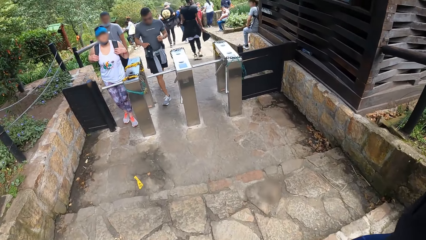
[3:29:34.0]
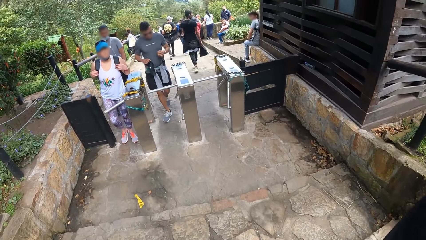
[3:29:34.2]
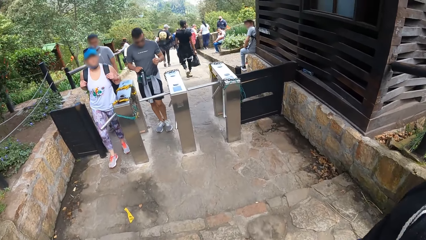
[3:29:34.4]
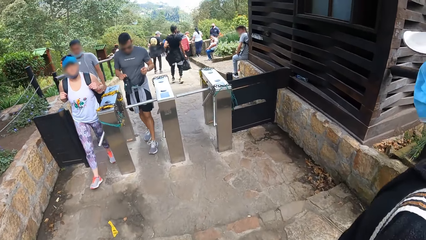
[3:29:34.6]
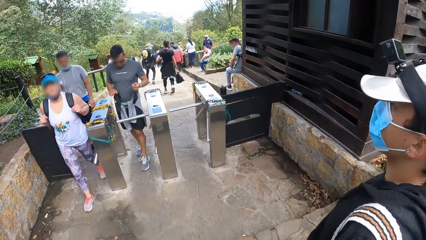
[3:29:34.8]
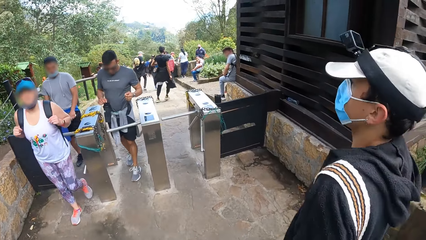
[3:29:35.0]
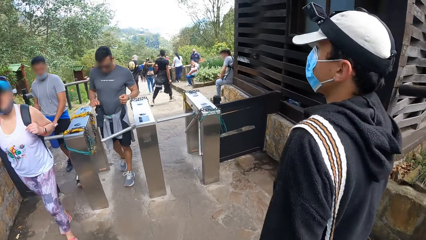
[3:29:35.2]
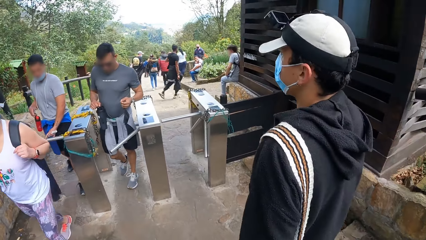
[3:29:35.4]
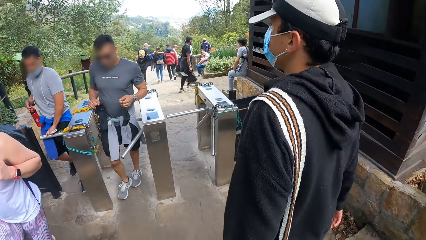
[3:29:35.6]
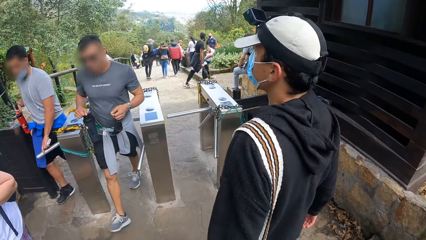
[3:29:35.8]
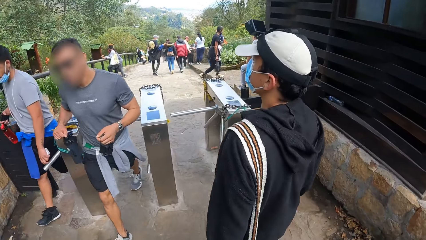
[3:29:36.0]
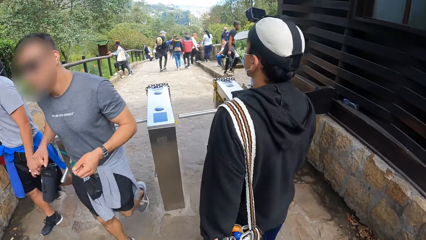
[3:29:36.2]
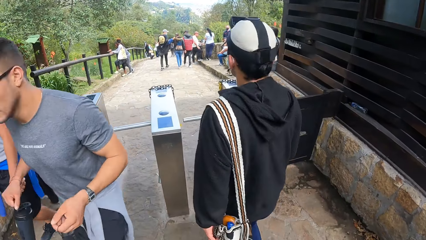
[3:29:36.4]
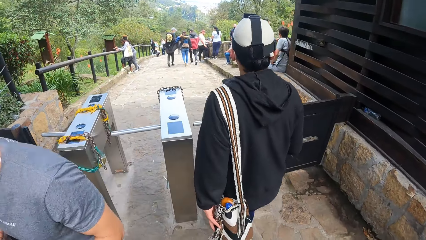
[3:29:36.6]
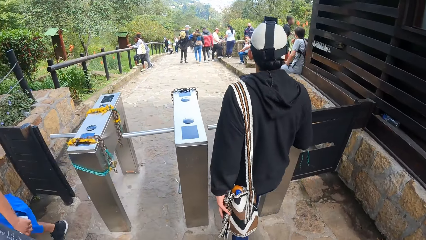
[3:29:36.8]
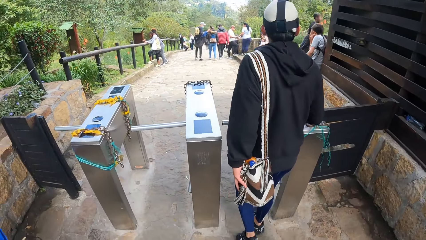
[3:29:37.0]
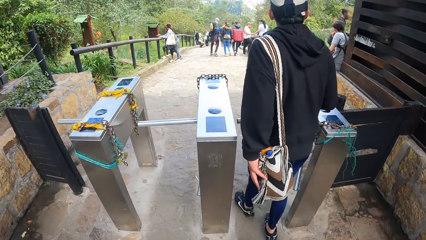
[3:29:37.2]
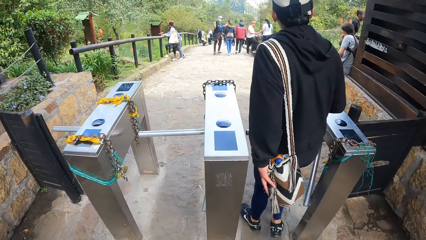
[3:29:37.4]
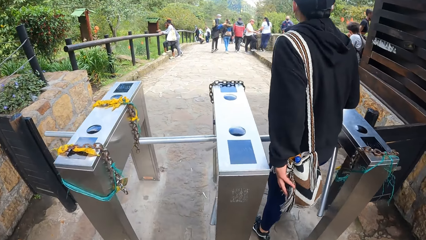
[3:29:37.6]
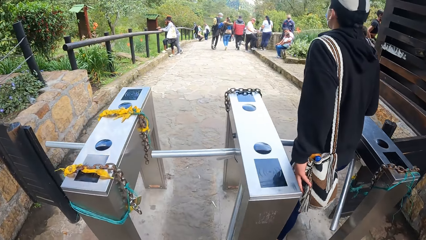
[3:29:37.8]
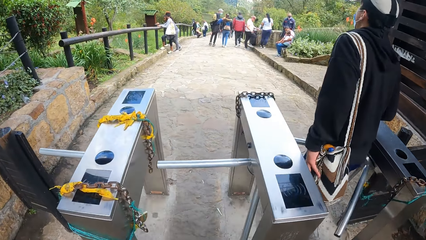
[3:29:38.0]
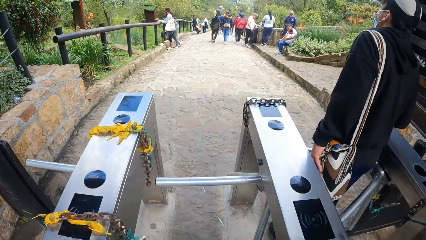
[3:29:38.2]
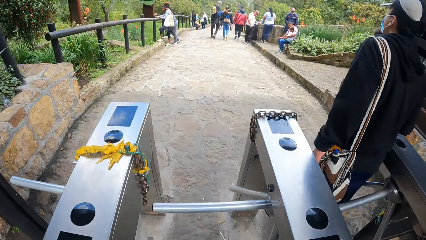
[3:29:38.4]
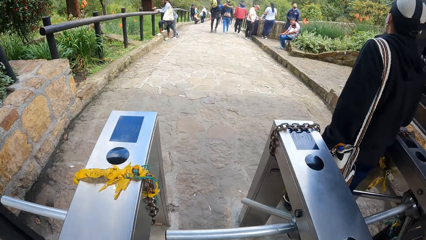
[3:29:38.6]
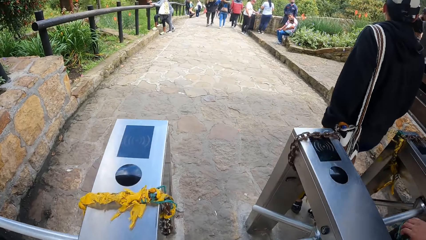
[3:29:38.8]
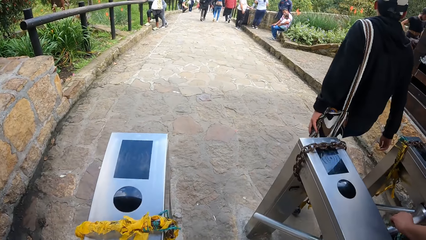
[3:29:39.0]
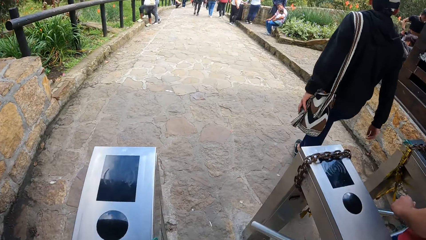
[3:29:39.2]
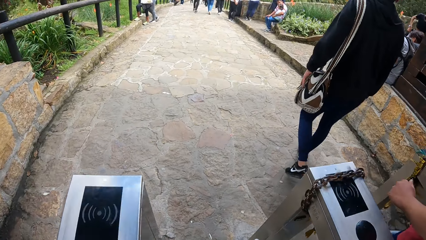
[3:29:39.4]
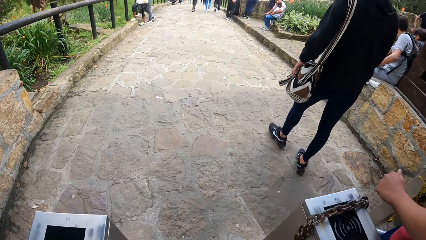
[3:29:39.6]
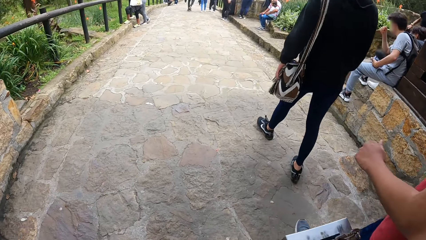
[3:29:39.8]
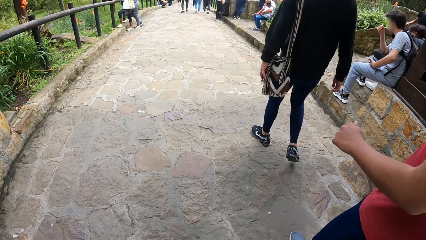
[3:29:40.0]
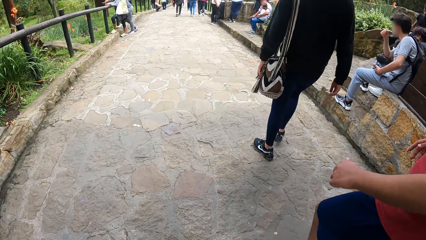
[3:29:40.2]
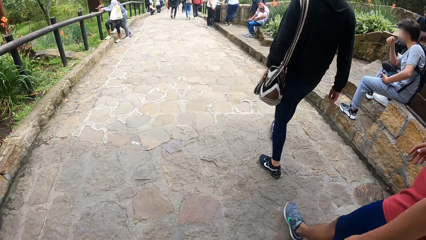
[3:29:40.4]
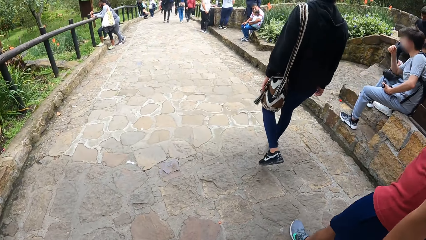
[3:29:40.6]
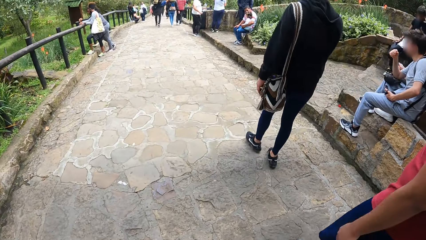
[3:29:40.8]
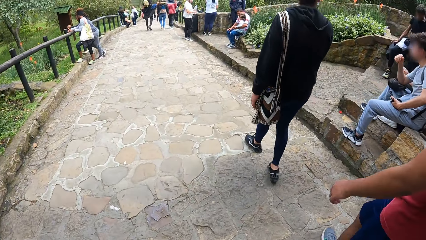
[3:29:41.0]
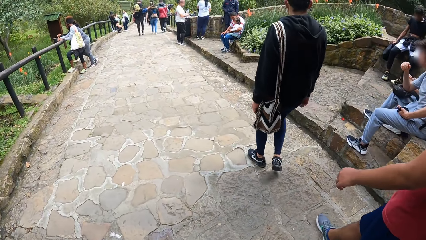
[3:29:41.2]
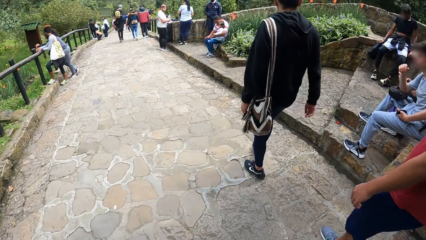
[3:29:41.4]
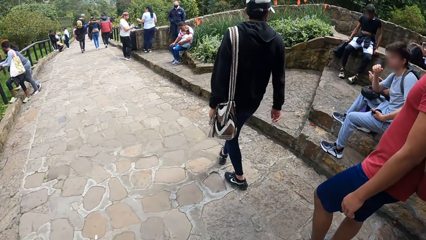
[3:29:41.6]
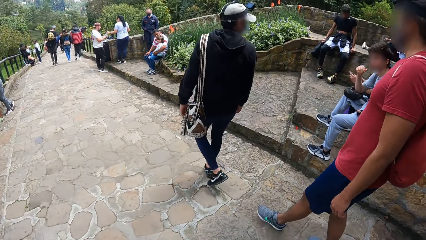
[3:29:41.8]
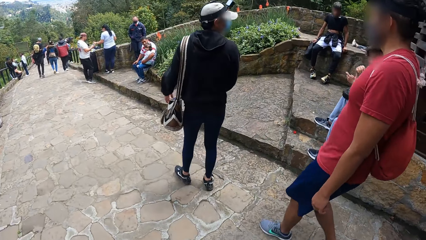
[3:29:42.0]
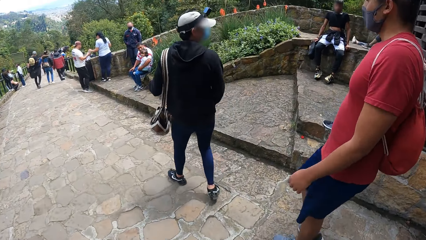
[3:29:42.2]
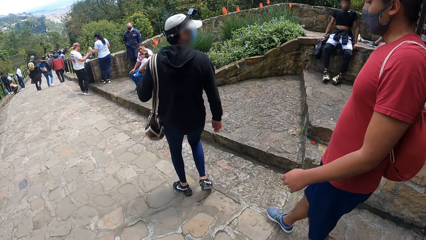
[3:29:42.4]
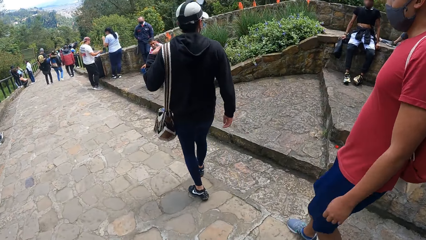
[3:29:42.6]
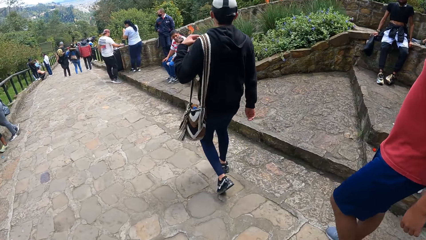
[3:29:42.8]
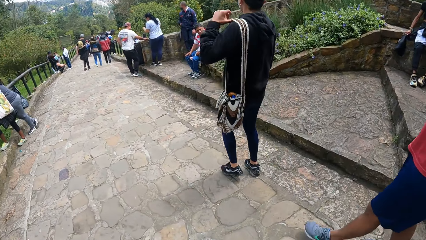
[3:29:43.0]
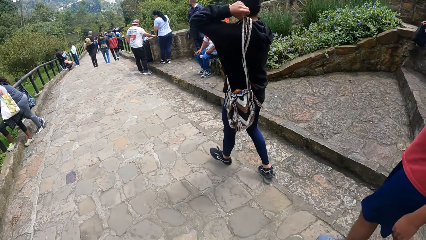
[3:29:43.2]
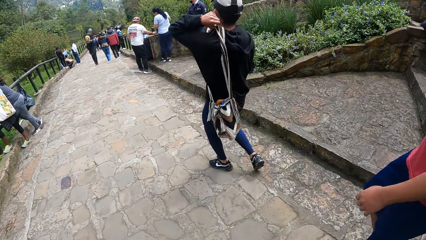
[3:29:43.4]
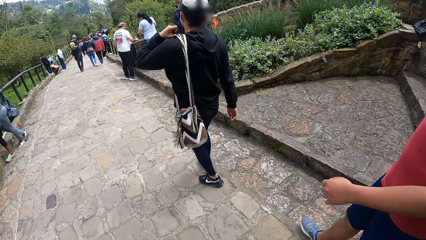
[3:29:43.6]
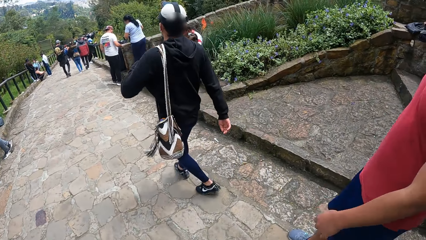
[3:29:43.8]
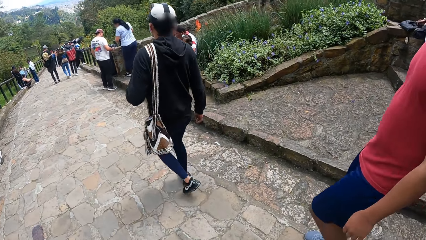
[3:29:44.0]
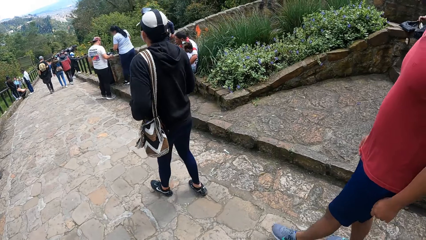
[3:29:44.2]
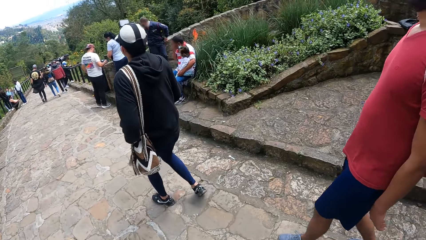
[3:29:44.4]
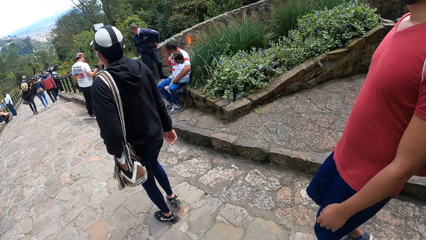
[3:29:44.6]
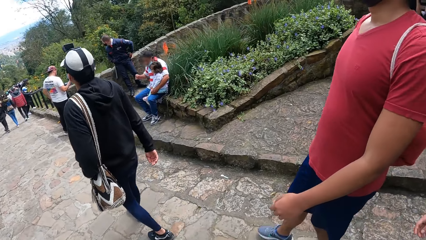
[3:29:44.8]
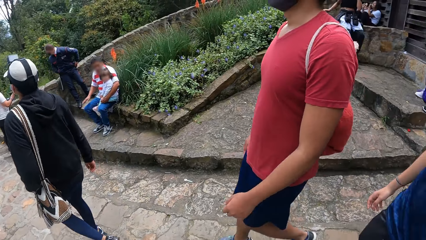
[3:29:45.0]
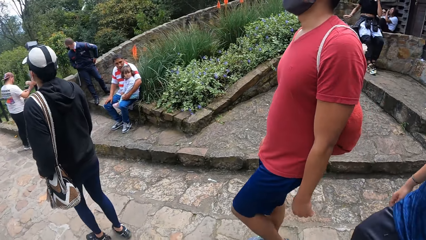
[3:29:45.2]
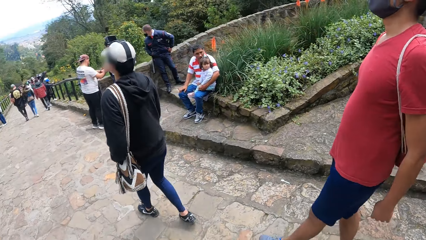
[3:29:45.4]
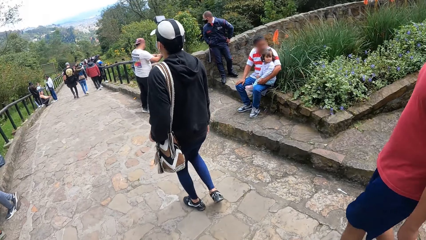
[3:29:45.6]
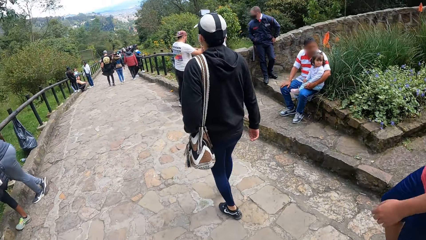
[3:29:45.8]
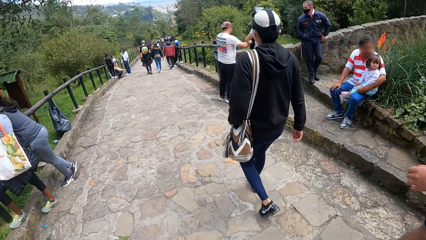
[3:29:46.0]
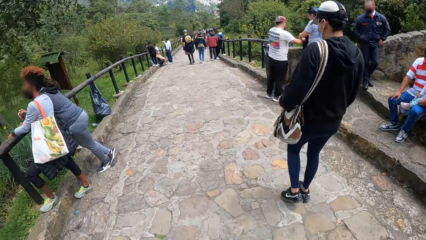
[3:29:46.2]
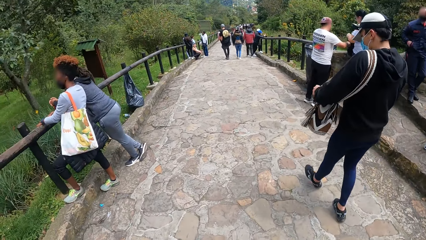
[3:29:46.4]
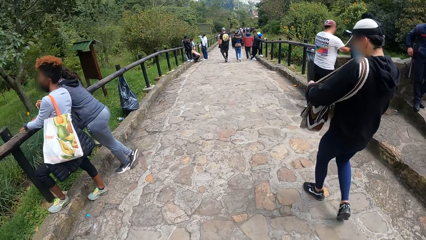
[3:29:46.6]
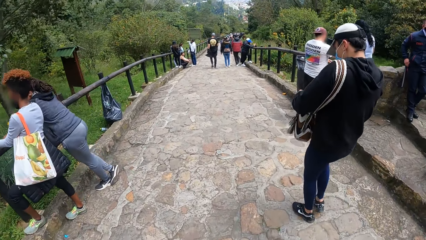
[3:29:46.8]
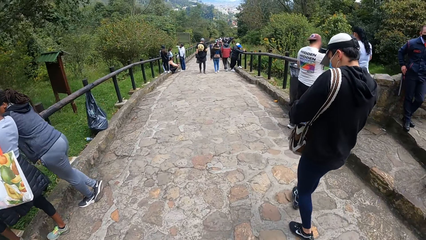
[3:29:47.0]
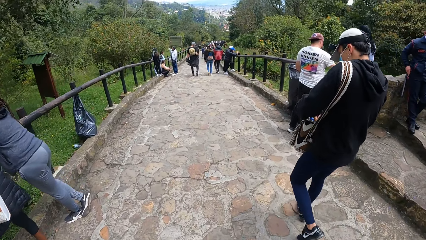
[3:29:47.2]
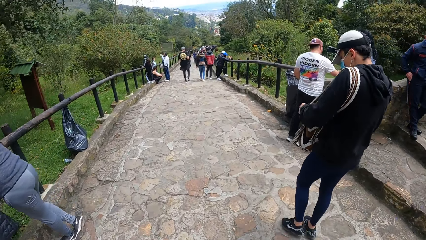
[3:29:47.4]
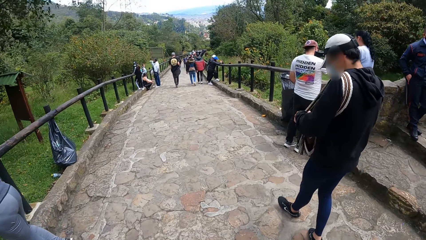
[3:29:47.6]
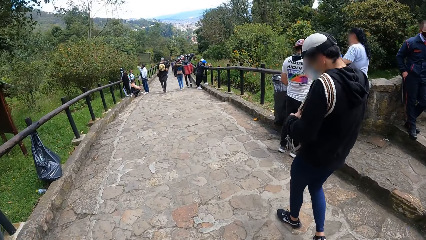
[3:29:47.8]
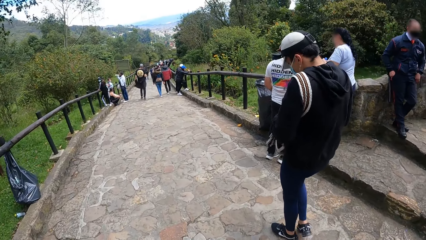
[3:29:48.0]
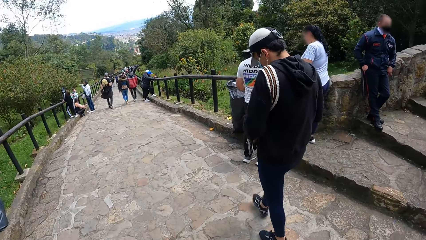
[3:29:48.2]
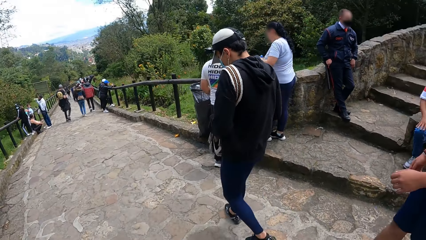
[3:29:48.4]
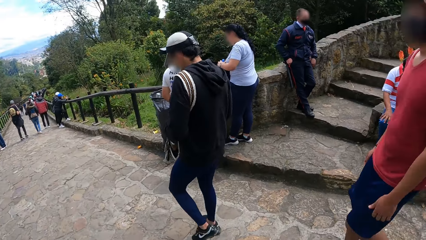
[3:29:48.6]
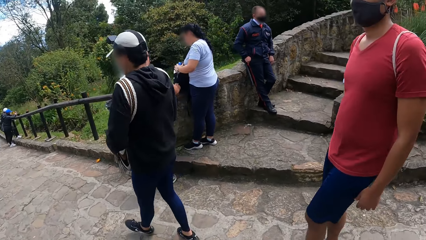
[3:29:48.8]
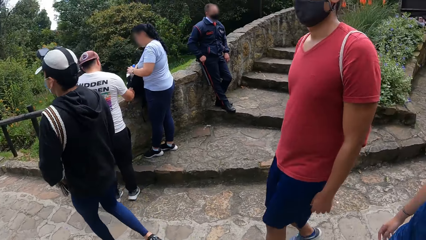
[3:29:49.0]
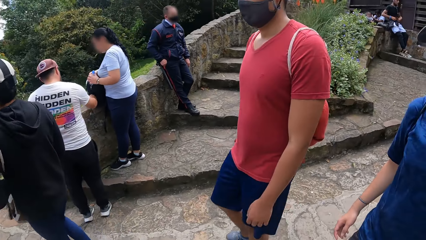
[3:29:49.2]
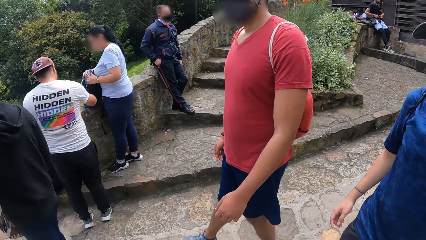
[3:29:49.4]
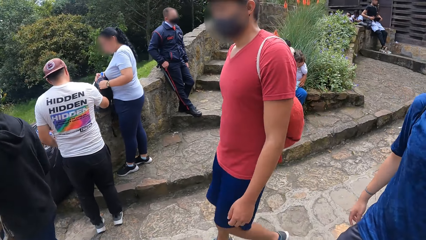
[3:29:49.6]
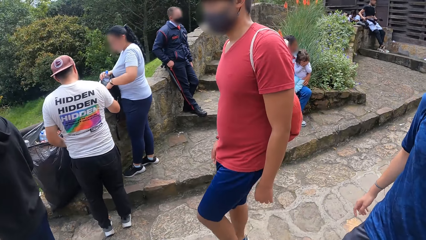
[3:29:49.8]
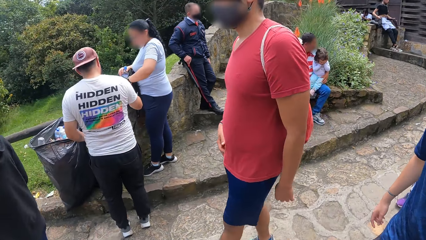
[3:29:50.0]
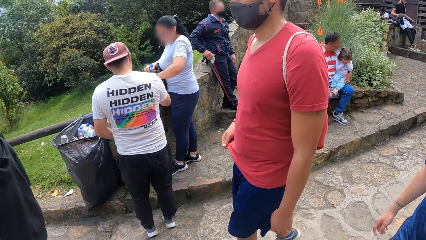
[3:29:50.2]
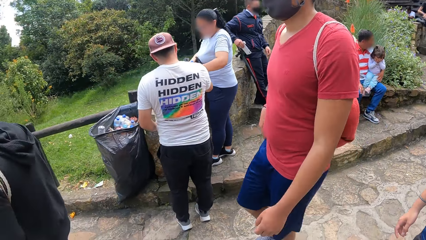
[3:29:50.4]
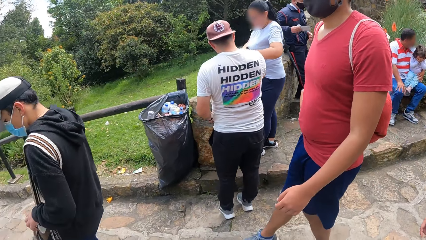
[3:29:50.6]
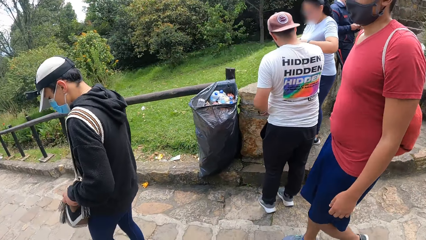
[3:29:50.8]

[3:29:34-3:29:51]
The man walks through a fare gate. The camera wearer walks through the fare gate. Another man walks through the fare gate. The first man adjusts the bag on his shoulder with his left hand and searches the bag on his shoulder with both hands.
